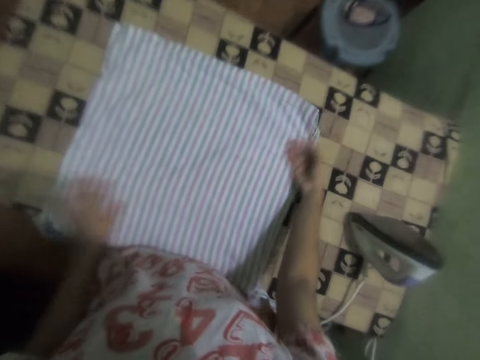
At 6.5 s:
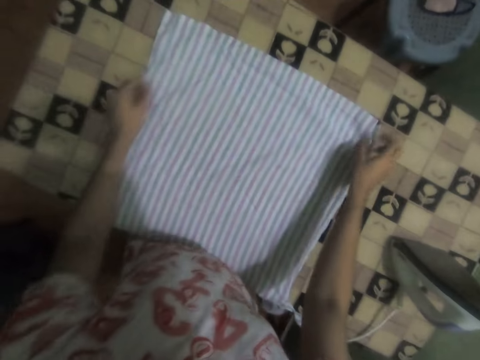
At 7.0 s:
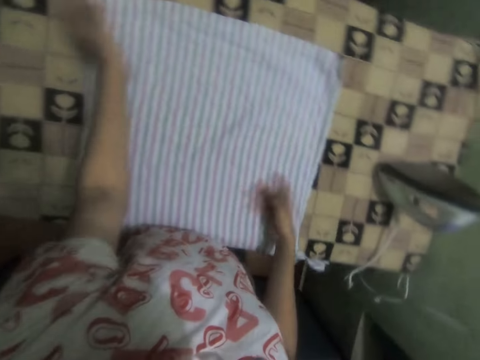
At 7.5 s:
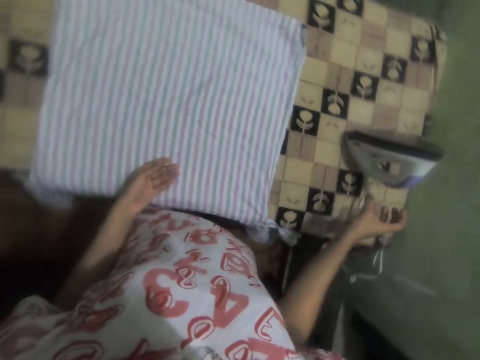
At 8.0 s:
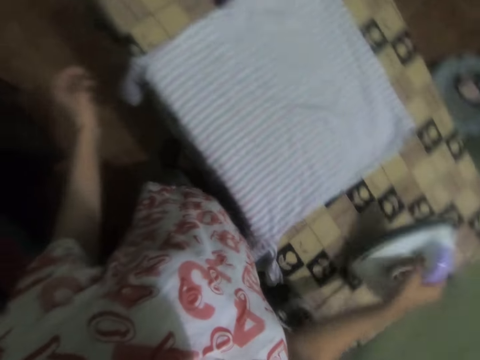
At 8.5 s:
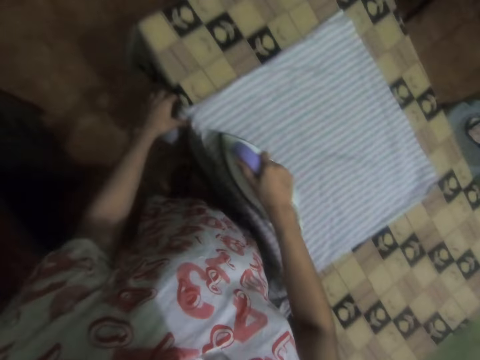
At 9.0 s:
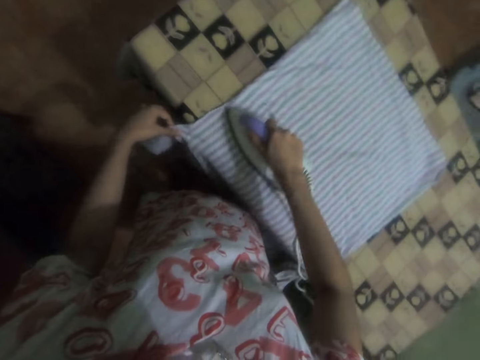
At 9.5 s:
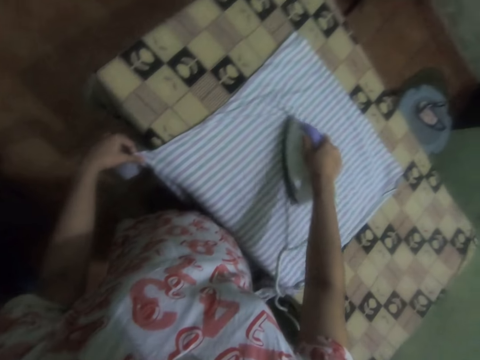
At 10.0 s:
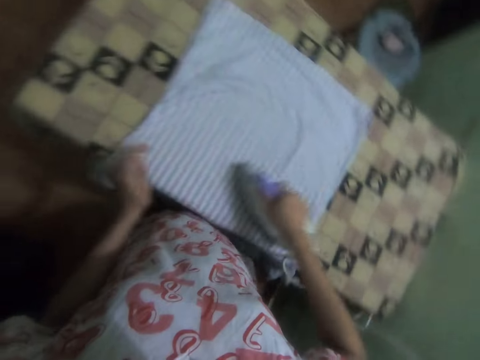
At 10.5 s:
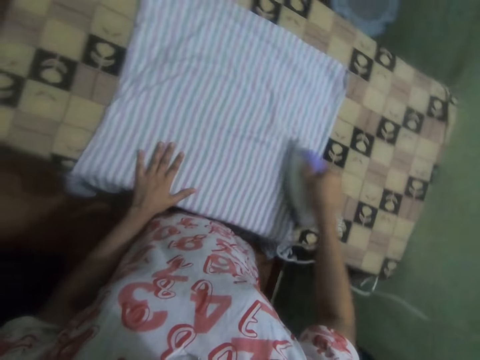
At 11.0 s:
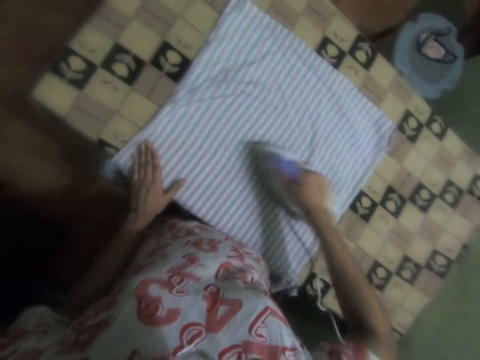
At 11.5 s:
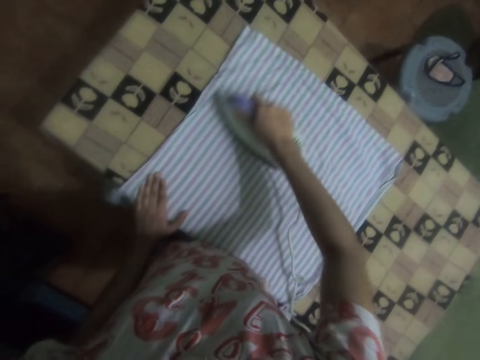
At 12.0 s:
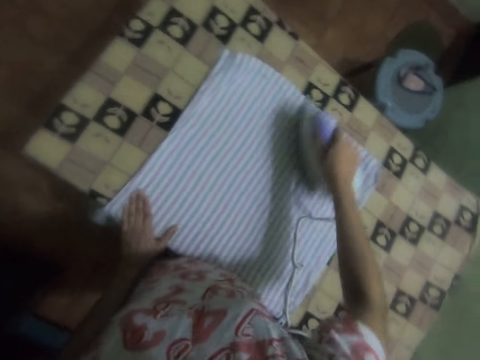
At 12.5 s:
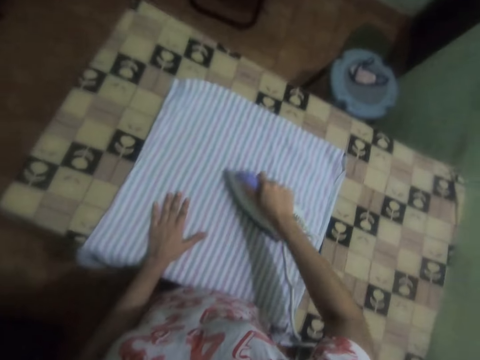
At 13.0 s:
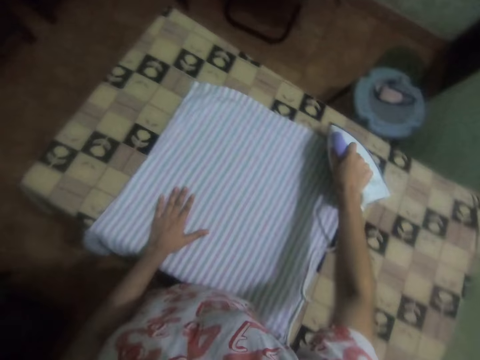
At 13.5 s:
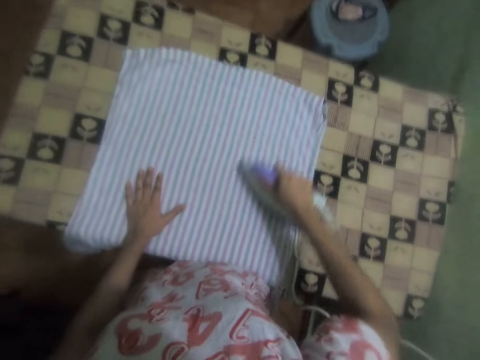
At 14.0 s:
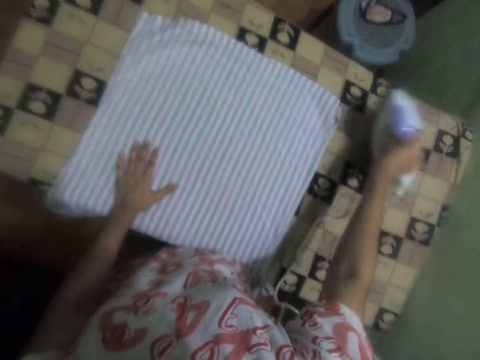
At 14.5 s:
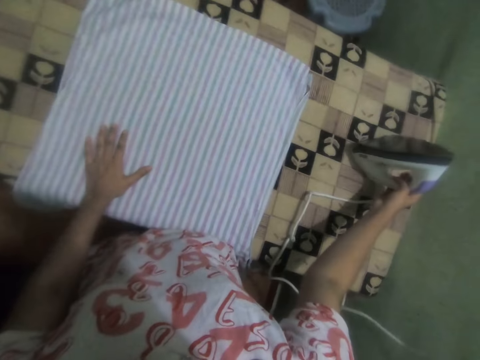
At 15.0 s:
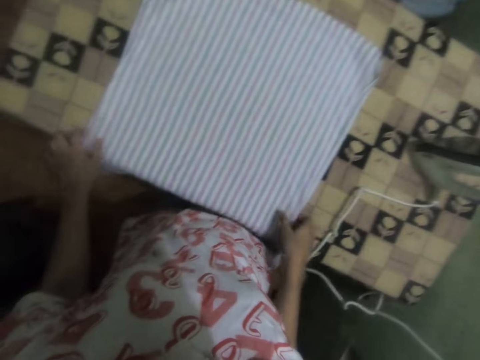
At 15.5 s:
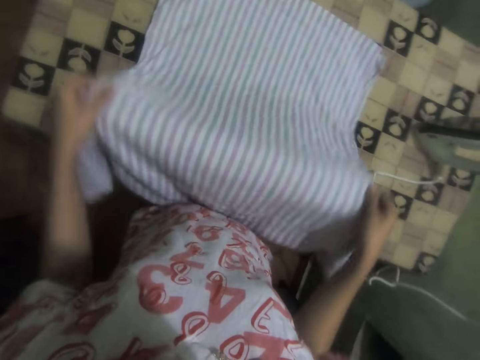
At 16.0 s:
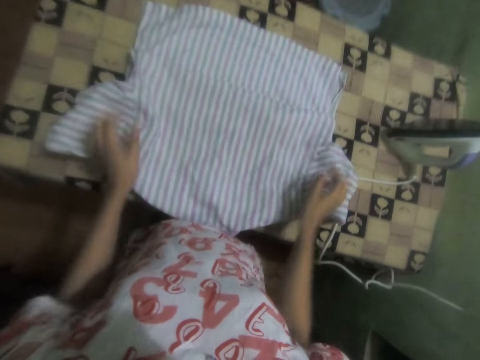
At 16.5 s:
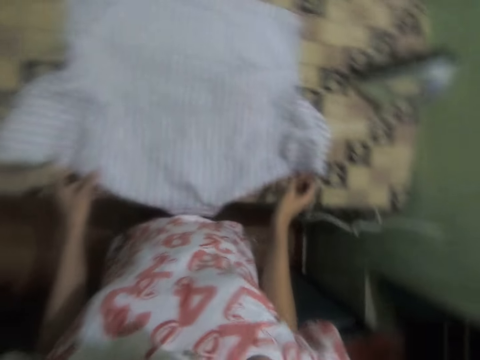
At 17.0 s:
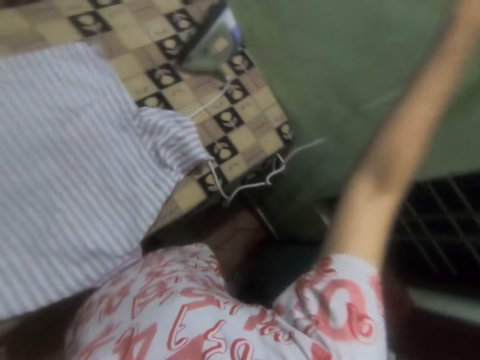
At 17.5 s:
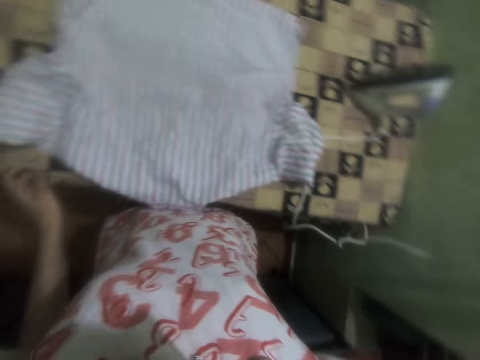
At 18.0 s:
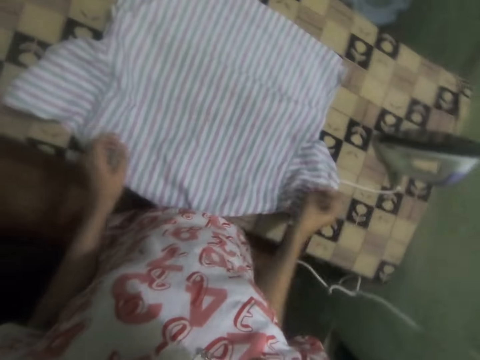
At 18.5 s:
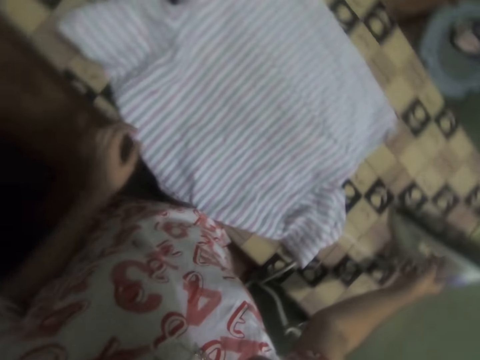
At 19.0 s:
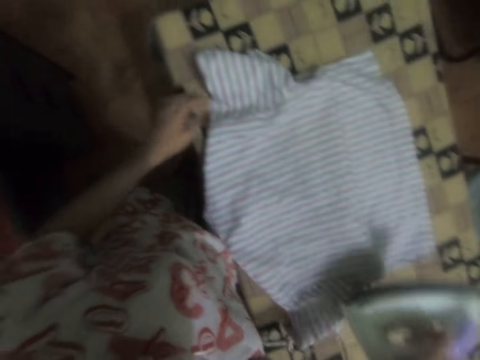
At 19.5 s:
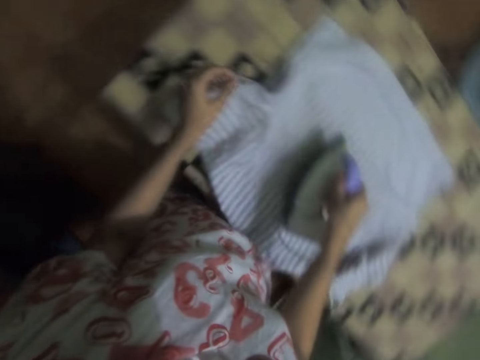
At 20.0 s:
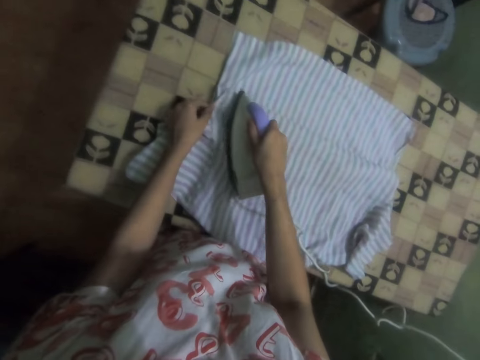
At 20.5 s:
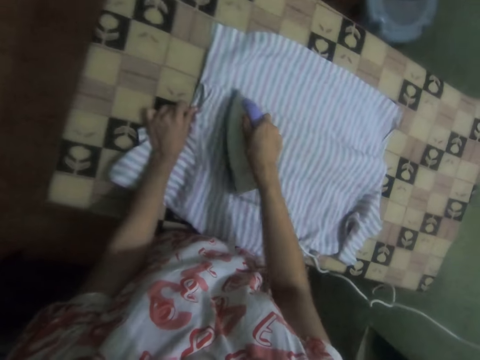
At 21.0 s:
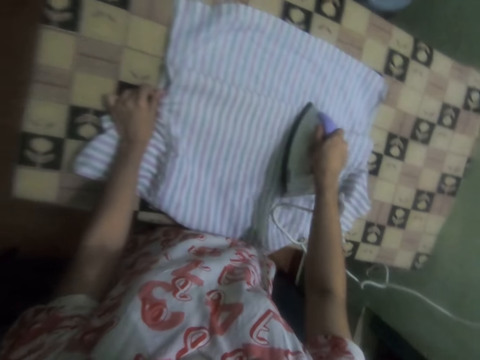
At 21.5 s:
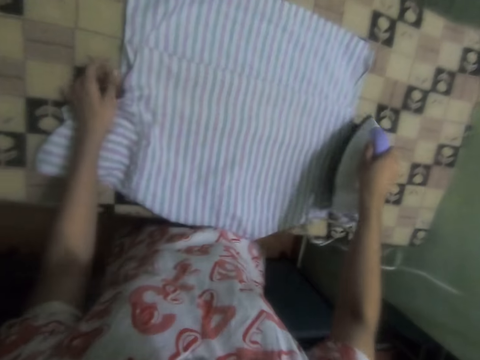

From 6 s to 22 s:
The camera wearer wipes the shirt with their hand. They pick the iron box. They iron the shirt. They move their hand repeatedly. They put the iron box on the iron board. They lift the shirt. They fold the shirt. They switch on the socket. They pick the iron box. They hold the shirt and iron the shirt.

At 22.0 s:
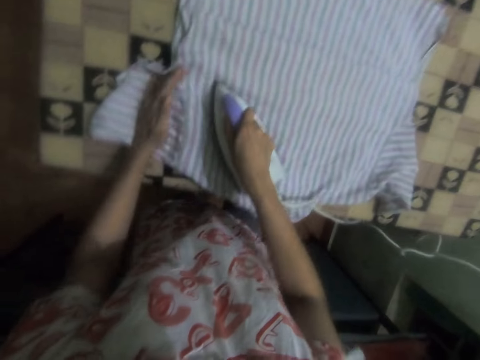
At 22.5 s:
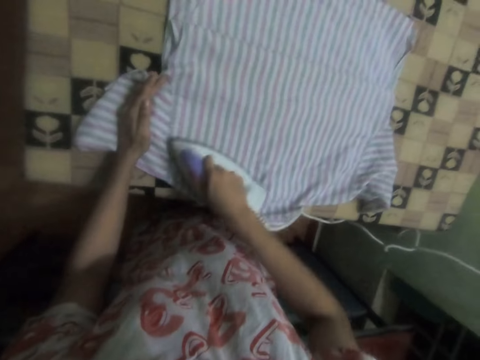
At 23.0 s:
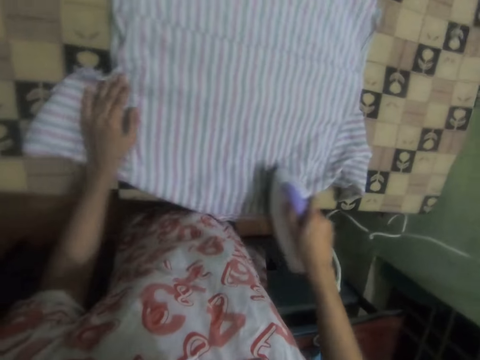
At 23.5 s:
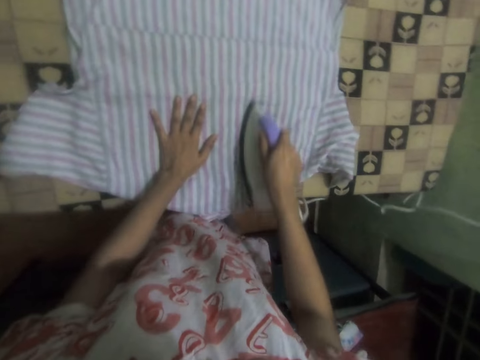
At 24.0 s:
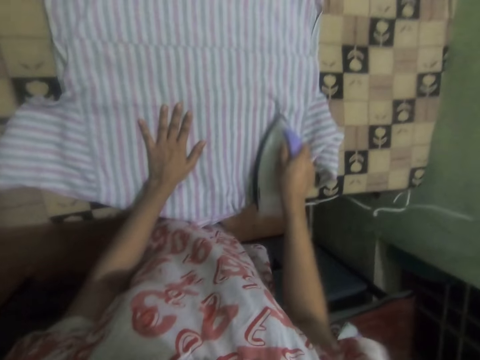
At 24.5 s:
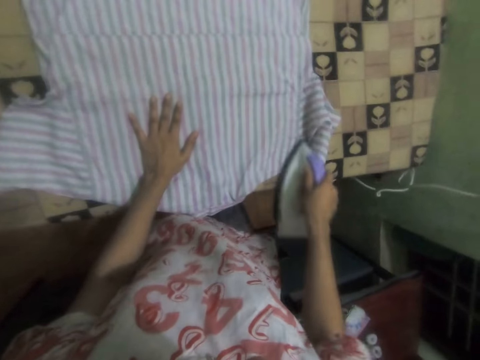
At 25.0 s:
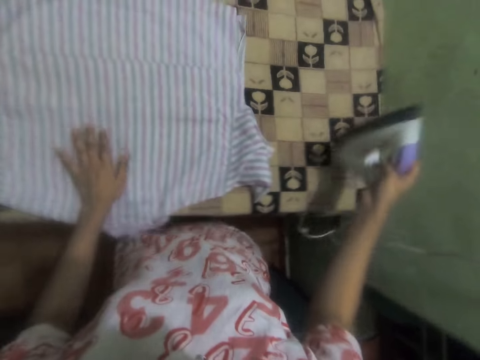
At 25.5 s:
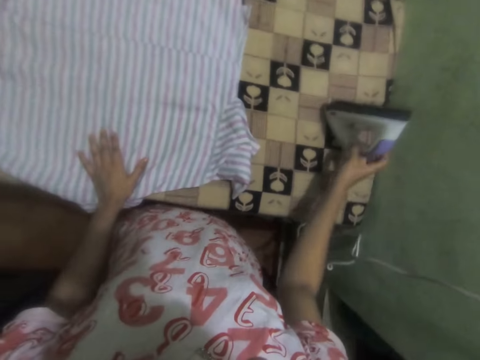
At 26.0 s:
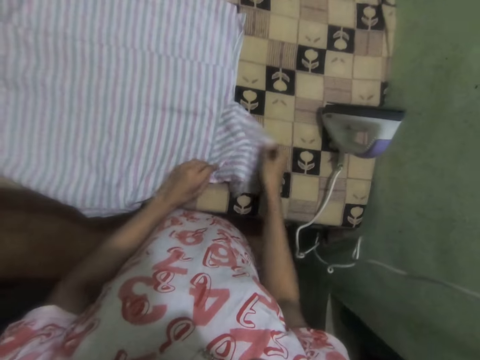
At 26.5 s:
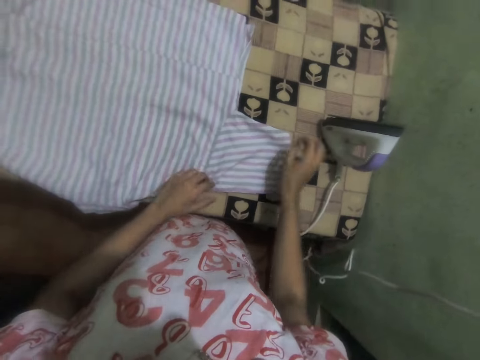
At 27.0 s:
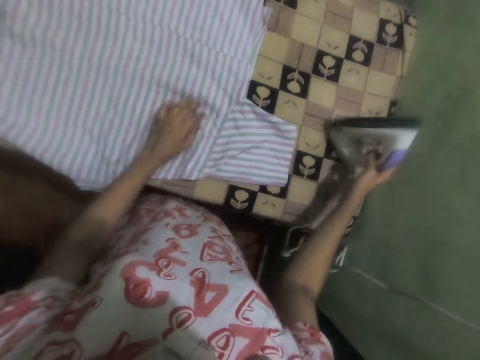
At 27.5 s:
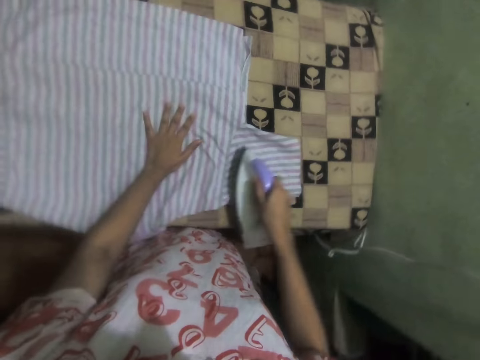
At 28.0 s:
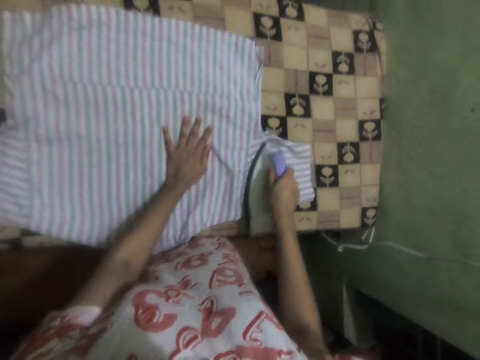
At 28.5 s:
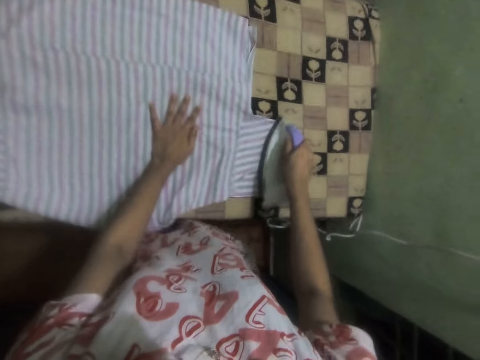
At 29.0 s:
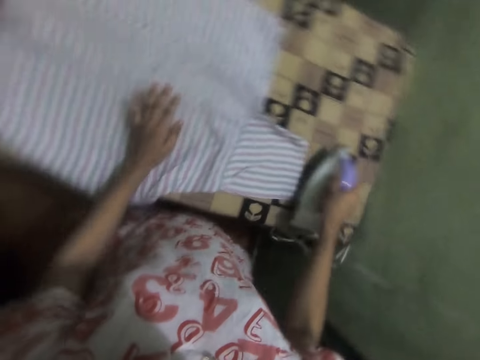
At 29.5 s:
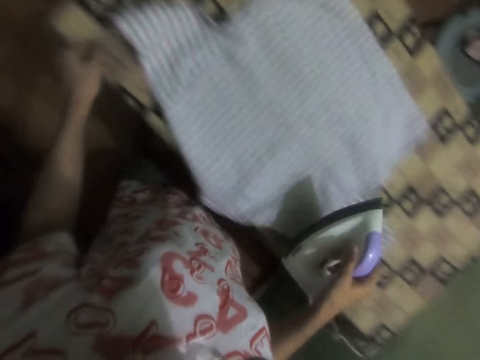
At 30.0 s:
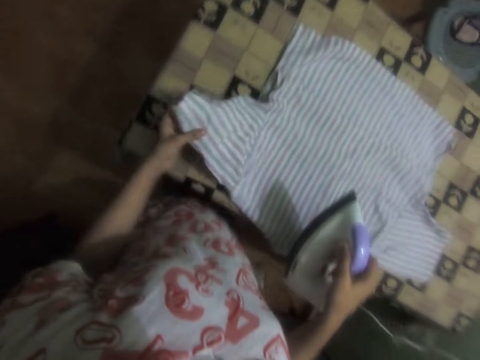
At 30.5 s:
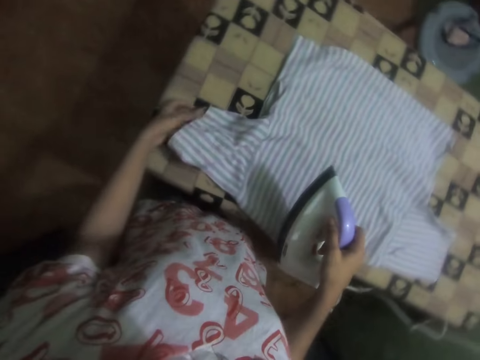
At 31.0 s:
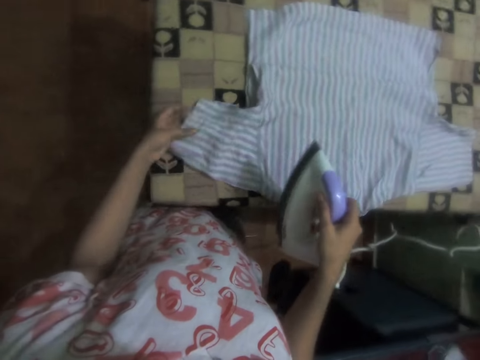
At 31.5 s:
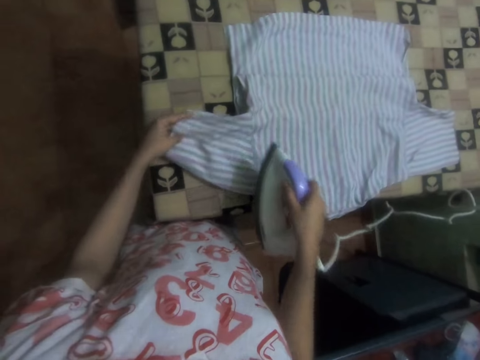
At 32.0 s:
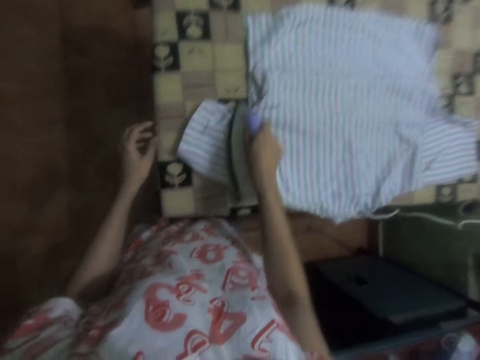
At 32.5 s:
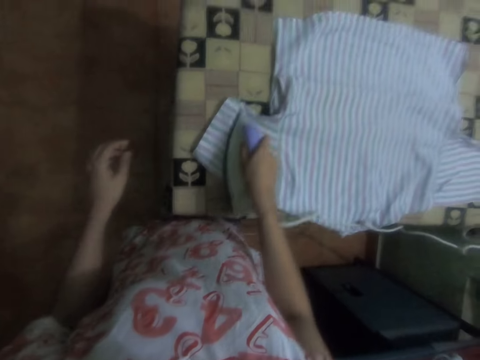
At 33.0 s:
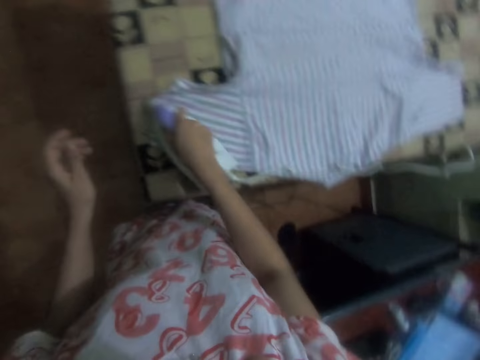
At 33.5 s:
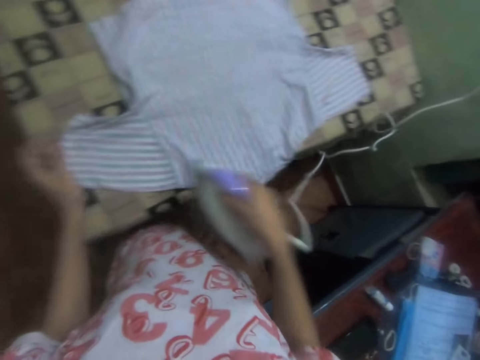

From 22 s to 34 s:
The camera wearer moves their hand. They move their hand again. They put the iron box on the iron board. They unfold the shirt, straighten the shirt. They pick the iron box. They hold the shirt. They iron the shirt. They straighten the shirt, unfold the shirt. They iron the shirt.
